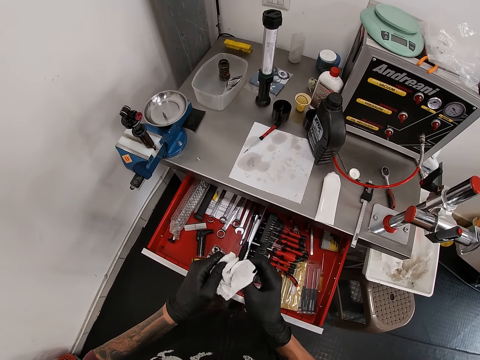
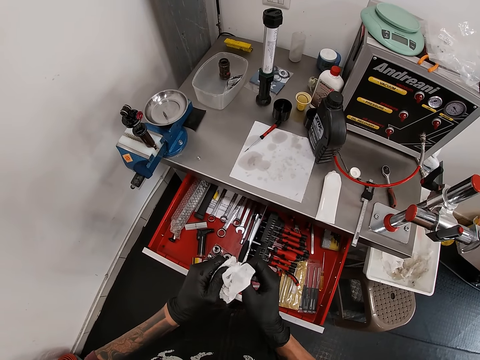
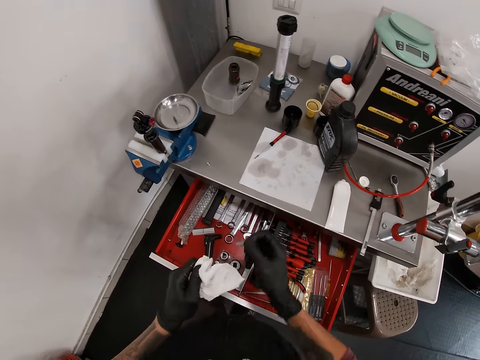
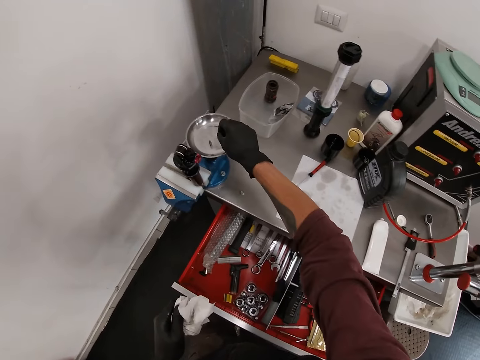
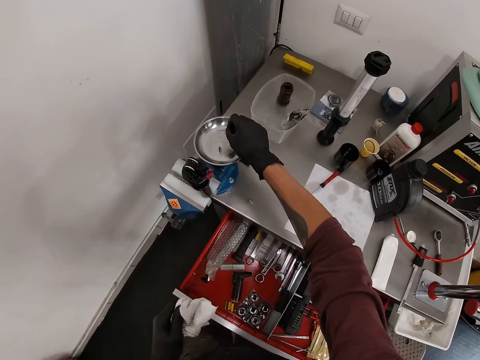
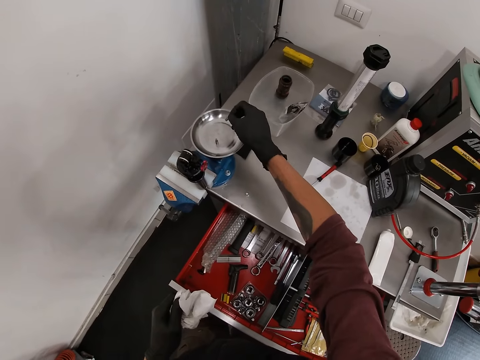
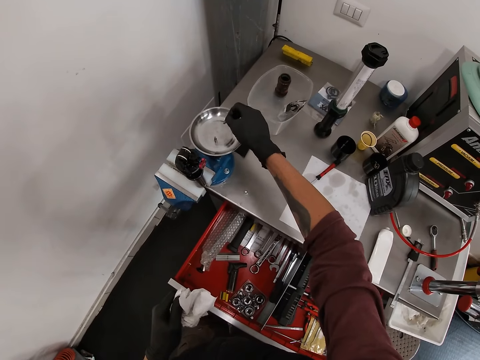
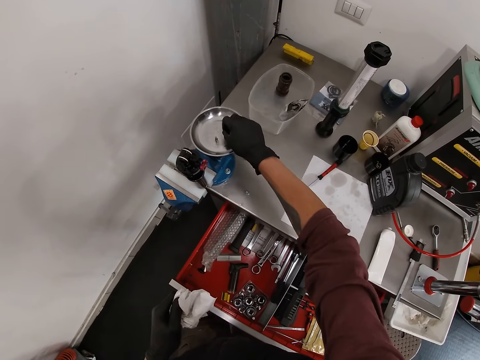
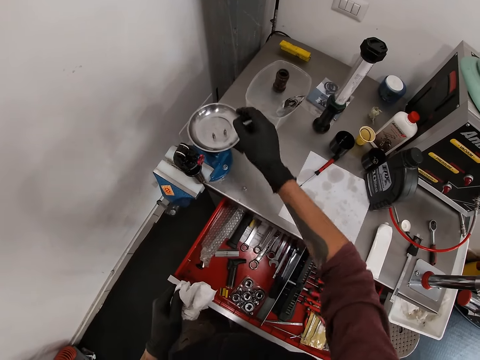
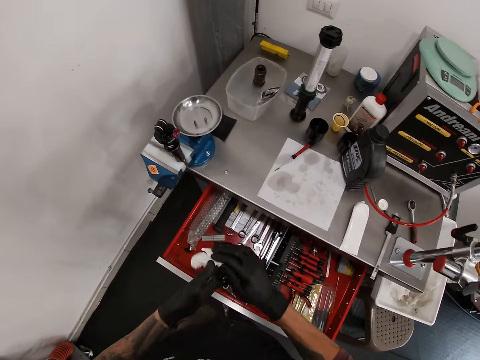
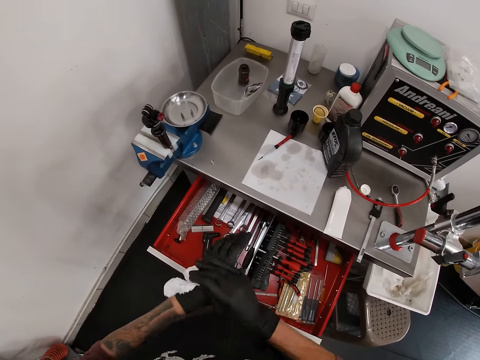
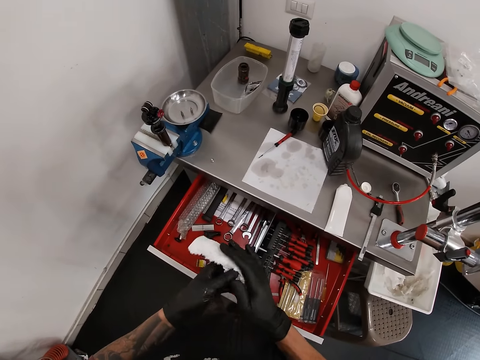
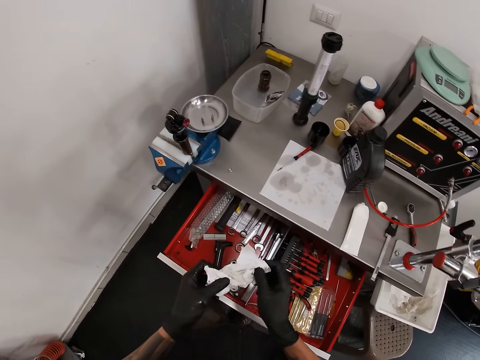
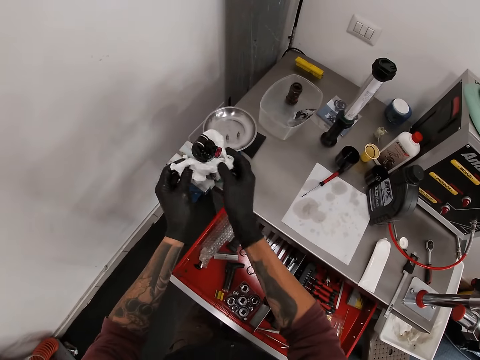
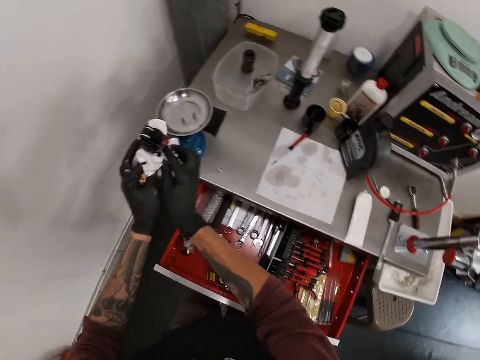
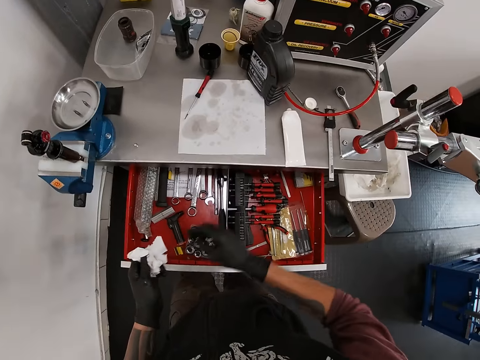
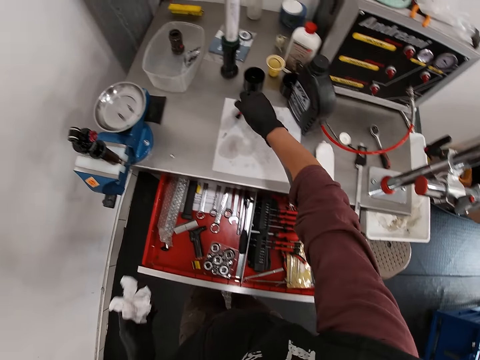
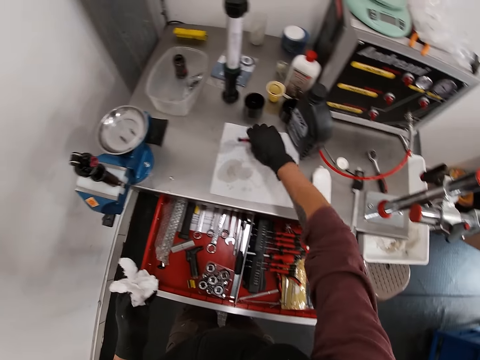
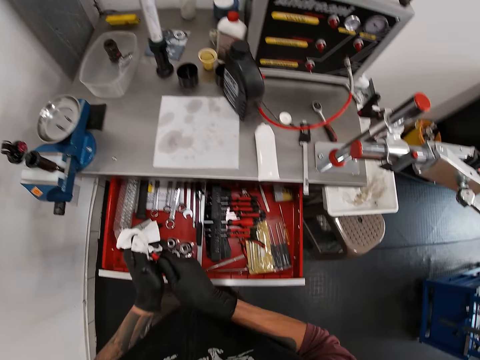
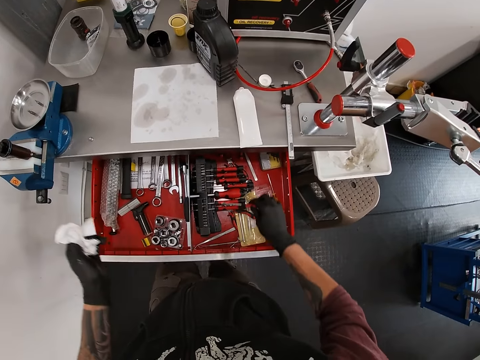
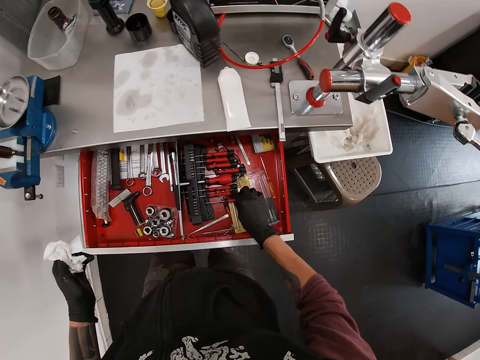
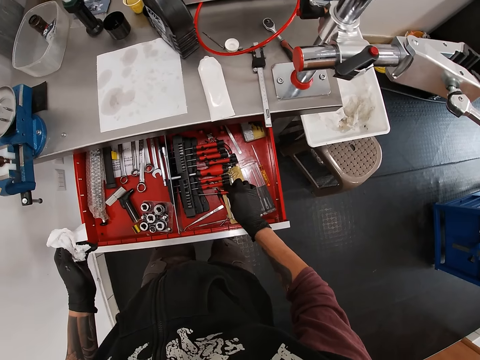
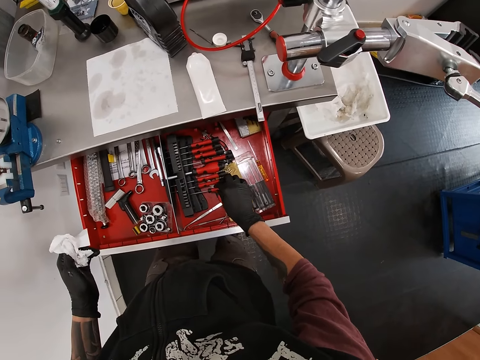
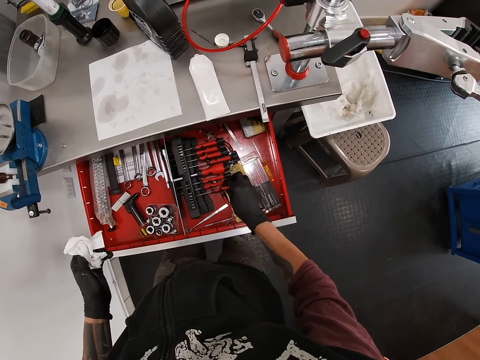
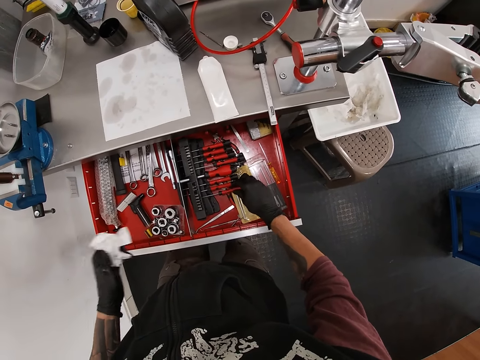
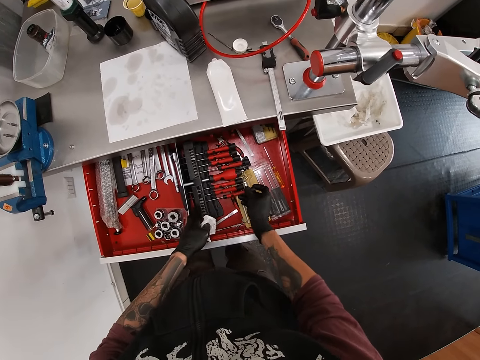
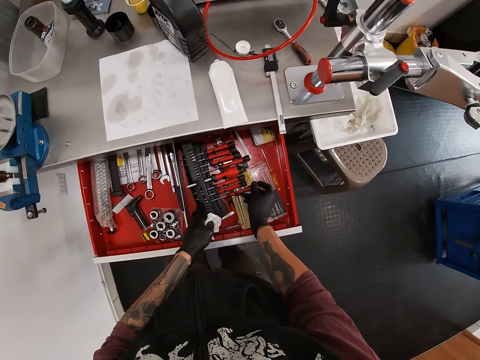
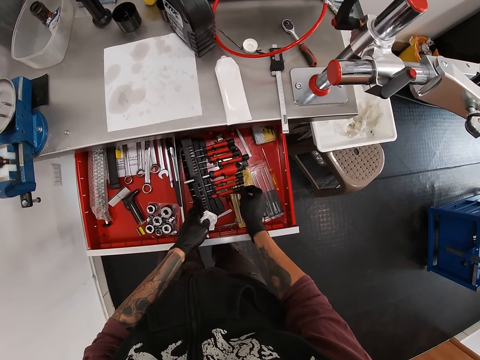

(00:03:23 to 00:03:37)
The camera wearer drops the screw in the scale pan with his right hand. He wipes his hands with the nylon. He holds the axle with the nylon in his hands. He picks a screwdriver from the table with his right hand. He cleans the screwdriver with the nylon in his left hand. He places the screwdriver in the drawer with his right hand. He arranges the tools in the drawer with his hands.

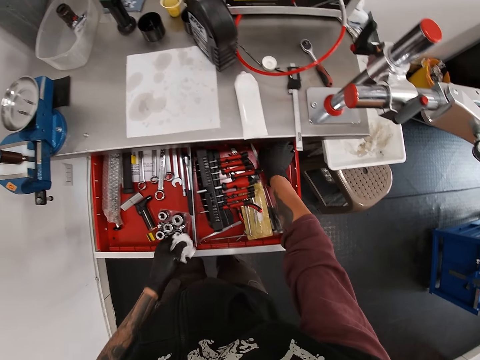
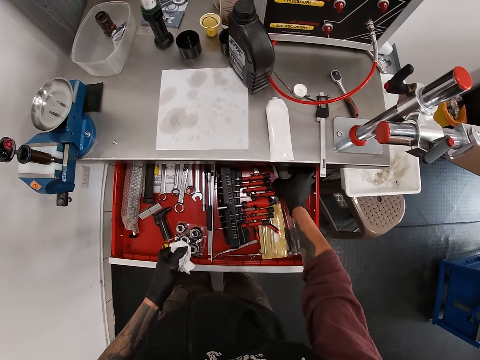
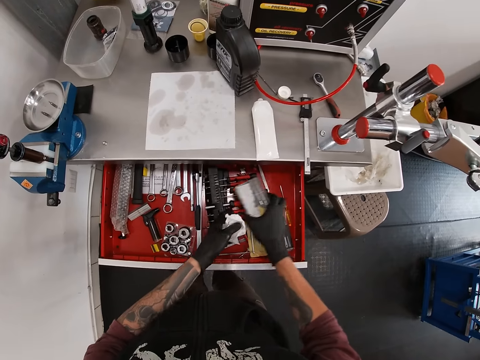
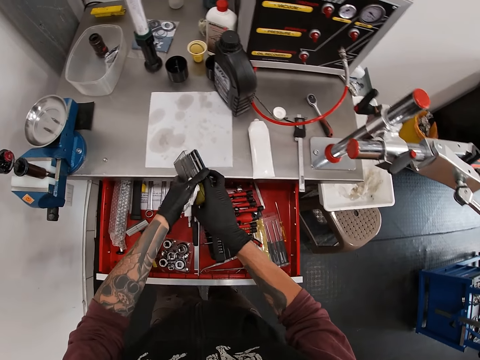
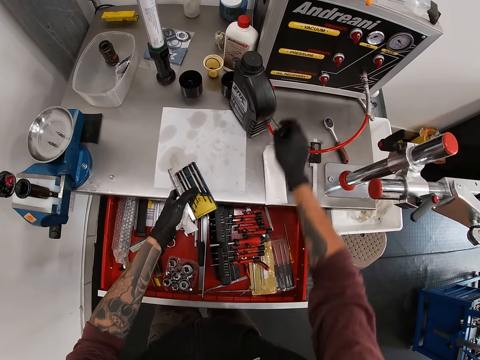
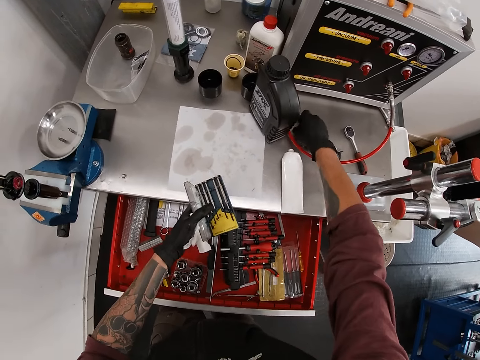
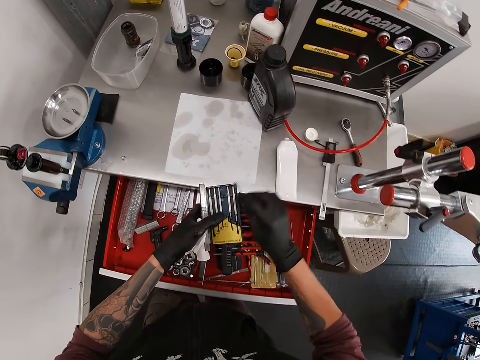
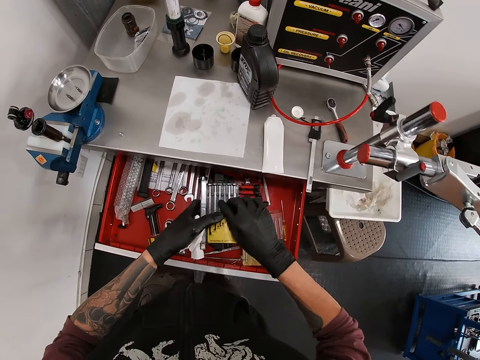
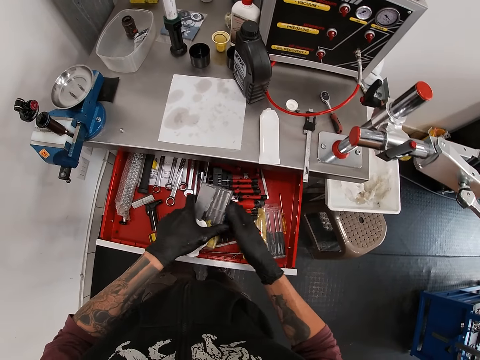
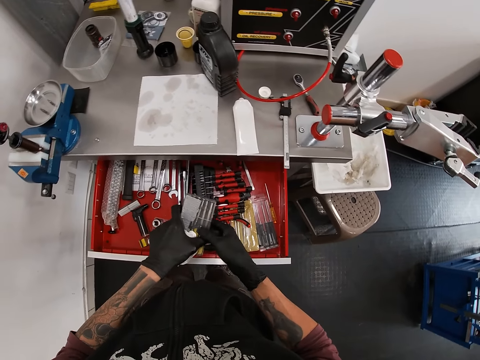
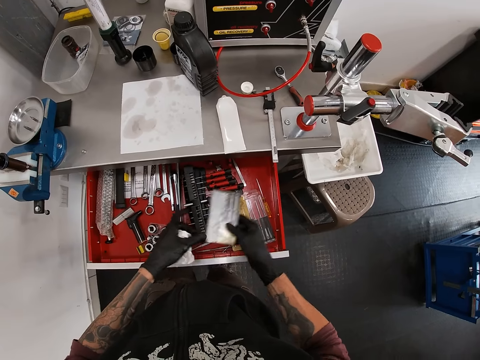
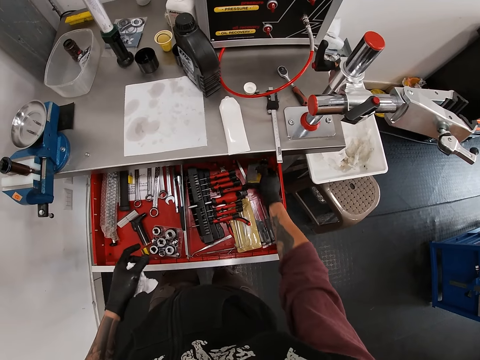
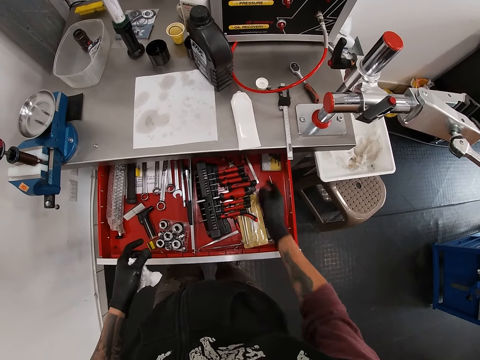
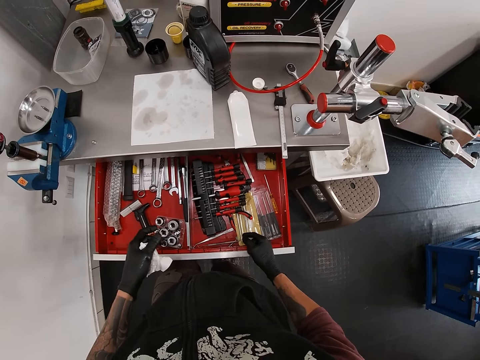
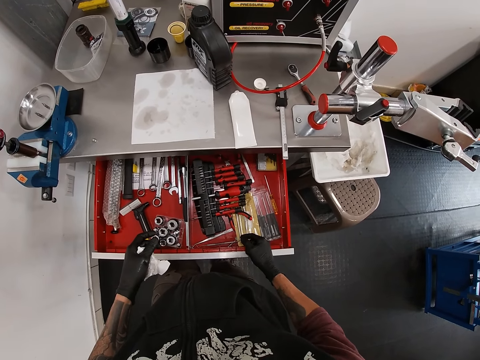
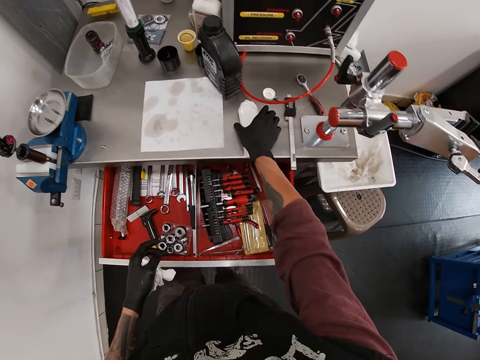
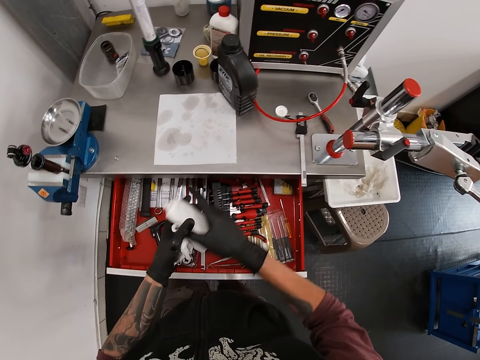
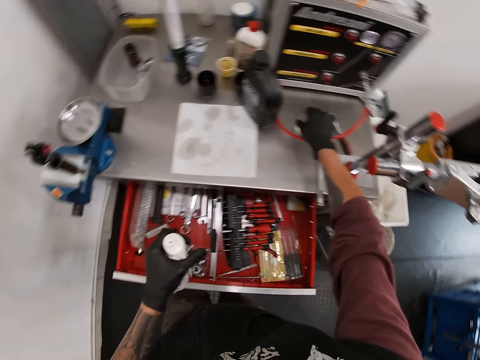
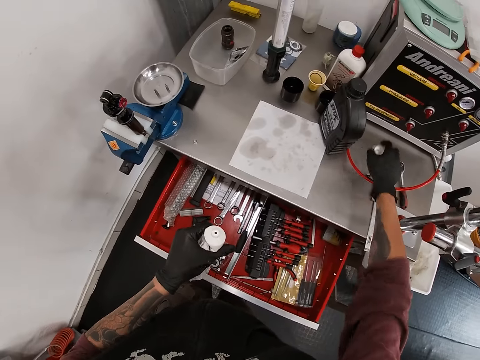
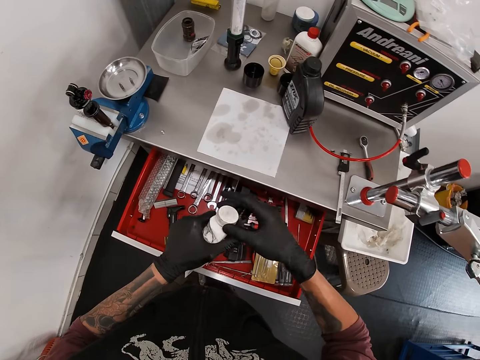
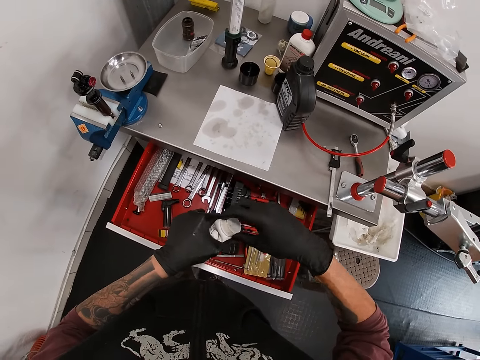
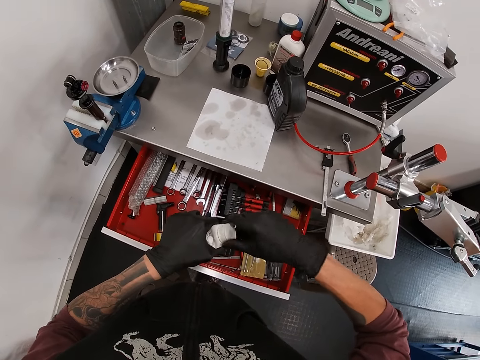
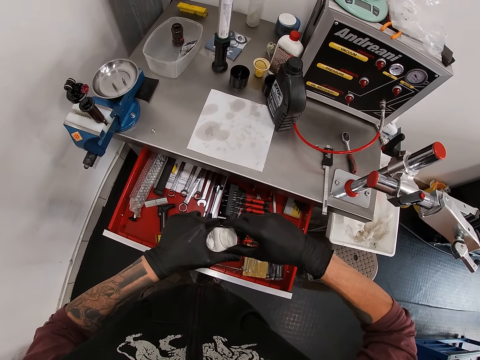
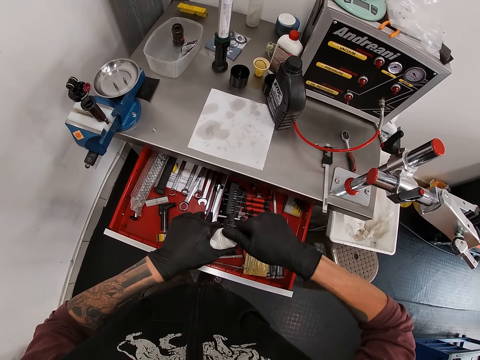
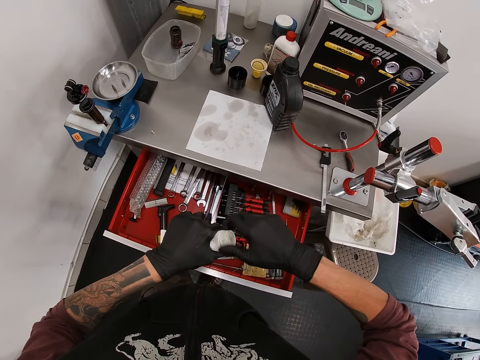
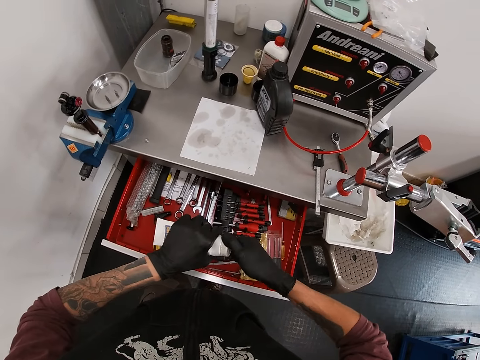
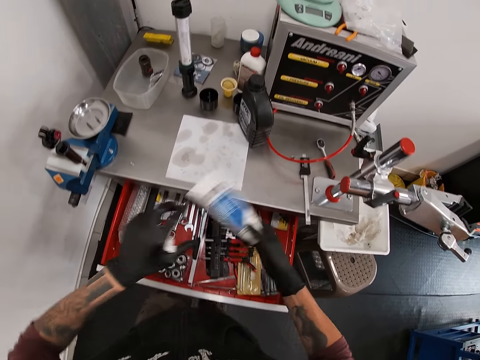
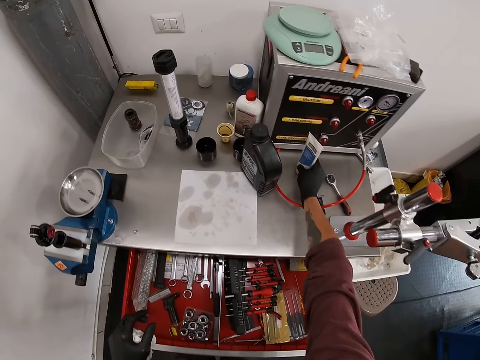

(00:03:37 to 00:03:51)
The camera wearer takes out a tool pack from the drawer with his right hand. He opens the tool pack with his hands. He takes a screw from the table with his right hand. He places the screw into the tool pack with his right hand. He closes the tool pack with his hands. He places the tool pack into the drawer with his right hand. He takes a tube on the table with his right hand. He collects the tube with his left hand. He picks the cover of the tube with his right hand from the table. He covers the tube with the lid in his right hand. He places the tube on the table with his right hand.
